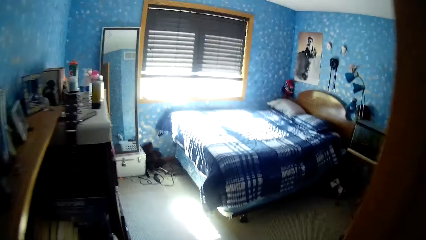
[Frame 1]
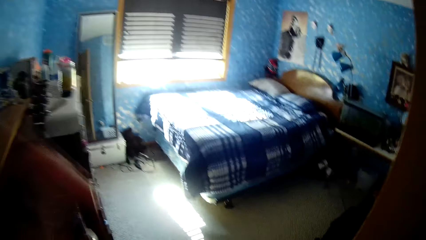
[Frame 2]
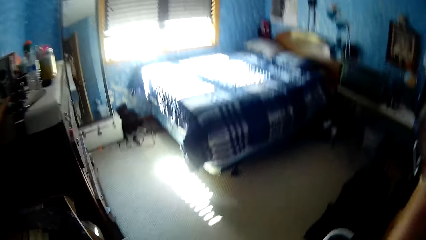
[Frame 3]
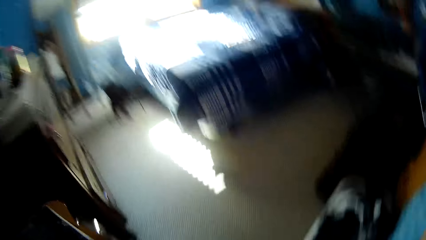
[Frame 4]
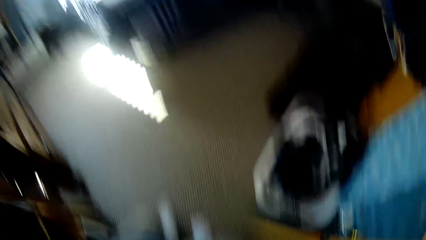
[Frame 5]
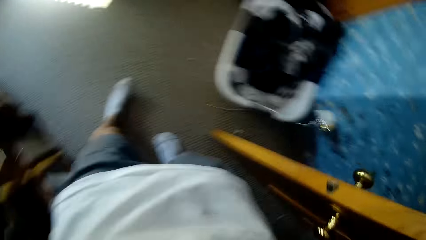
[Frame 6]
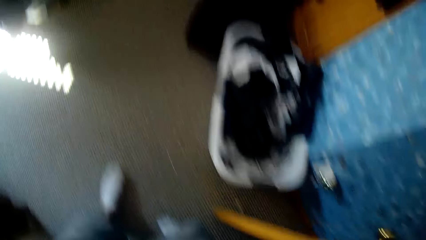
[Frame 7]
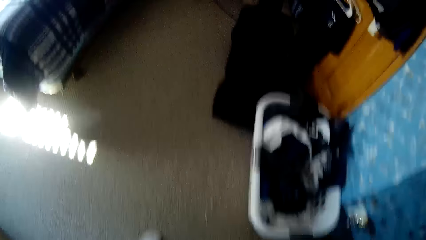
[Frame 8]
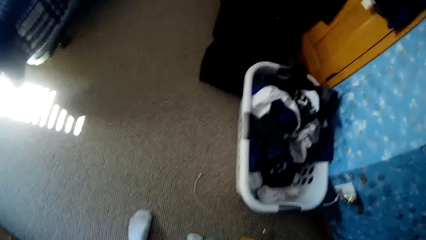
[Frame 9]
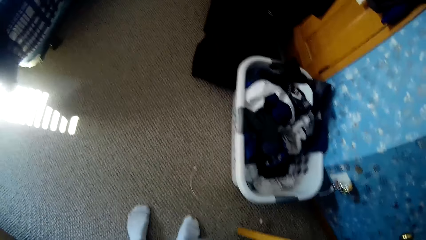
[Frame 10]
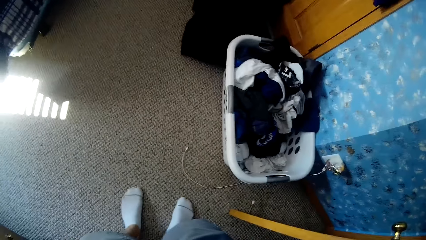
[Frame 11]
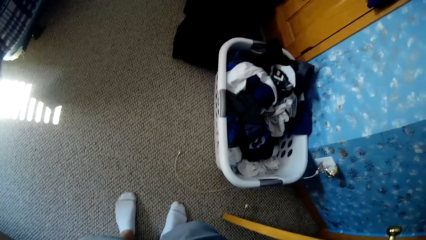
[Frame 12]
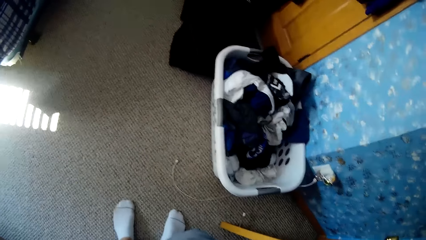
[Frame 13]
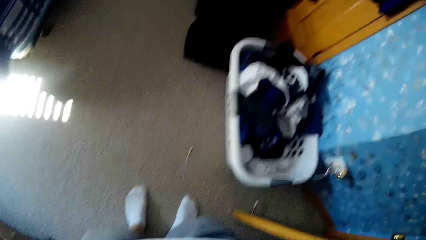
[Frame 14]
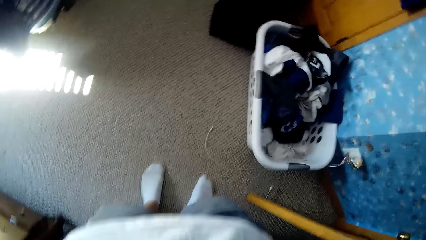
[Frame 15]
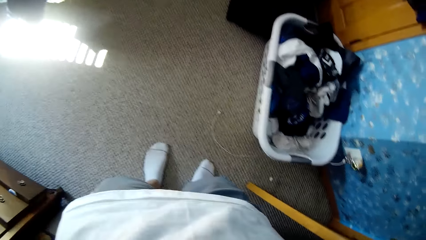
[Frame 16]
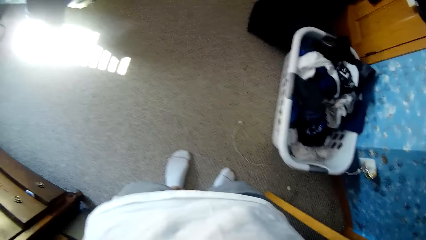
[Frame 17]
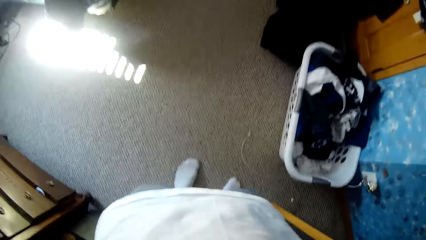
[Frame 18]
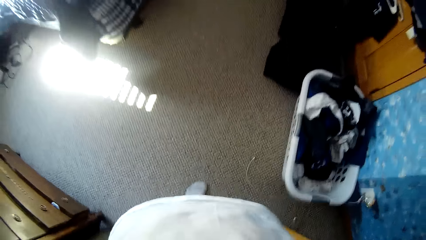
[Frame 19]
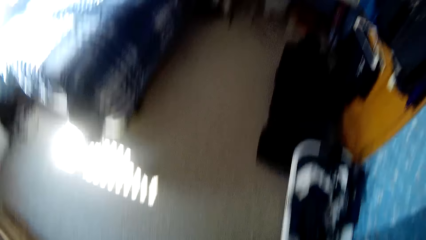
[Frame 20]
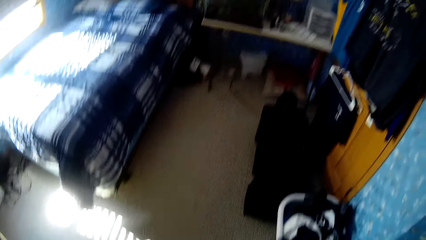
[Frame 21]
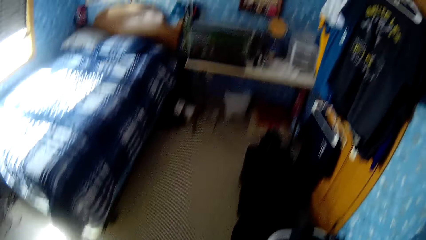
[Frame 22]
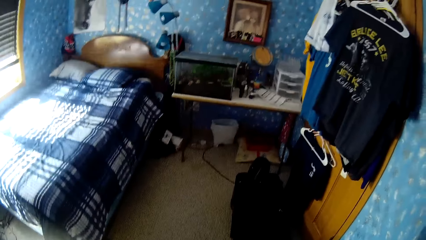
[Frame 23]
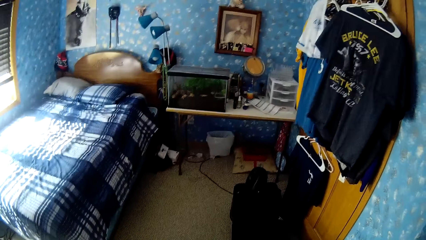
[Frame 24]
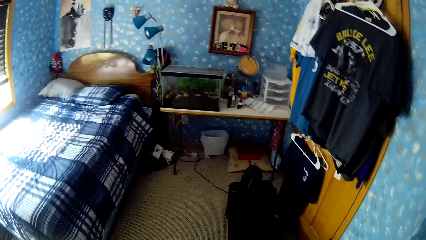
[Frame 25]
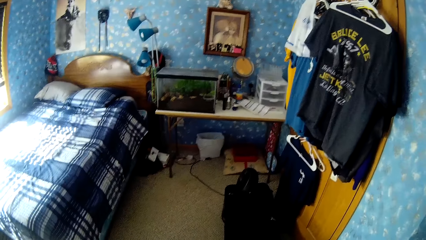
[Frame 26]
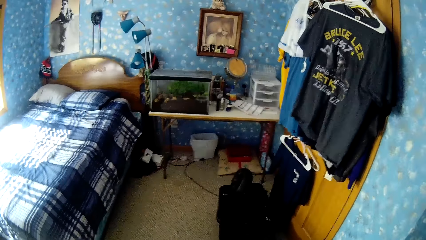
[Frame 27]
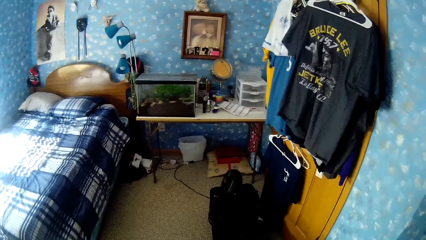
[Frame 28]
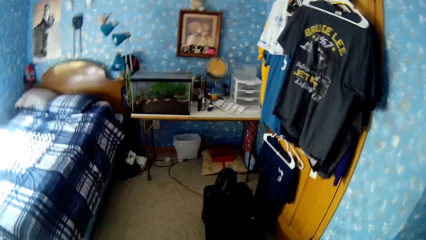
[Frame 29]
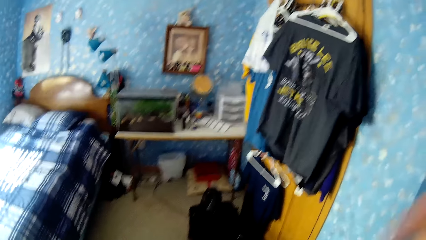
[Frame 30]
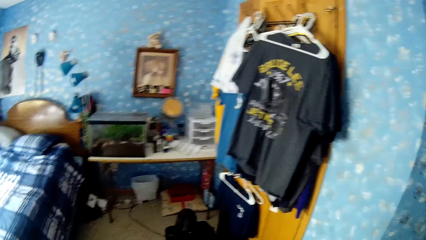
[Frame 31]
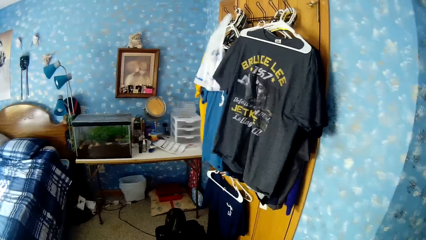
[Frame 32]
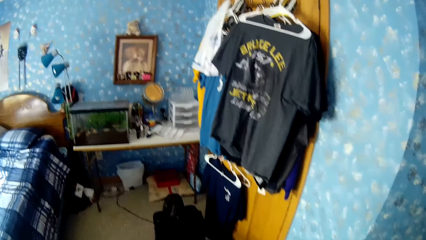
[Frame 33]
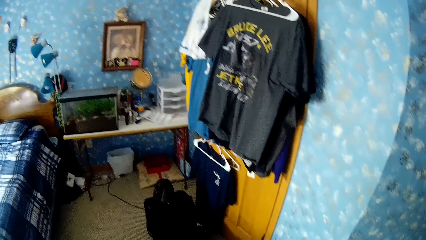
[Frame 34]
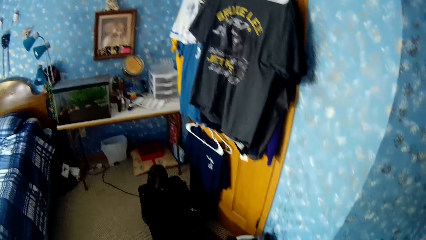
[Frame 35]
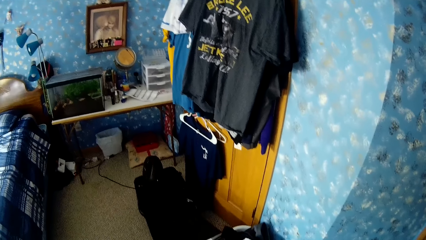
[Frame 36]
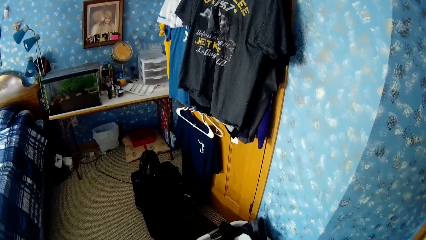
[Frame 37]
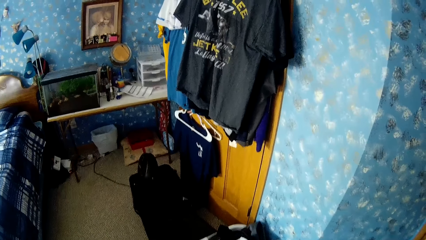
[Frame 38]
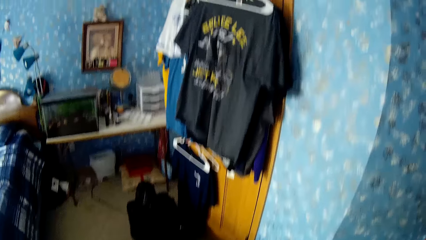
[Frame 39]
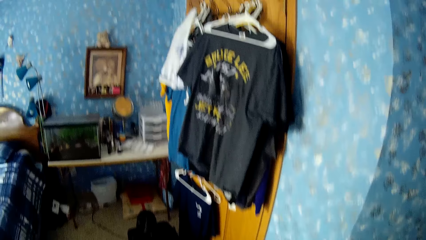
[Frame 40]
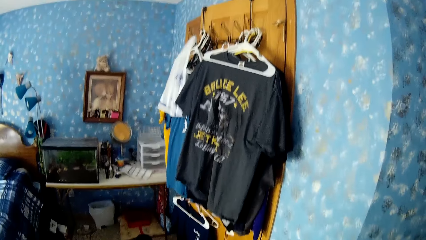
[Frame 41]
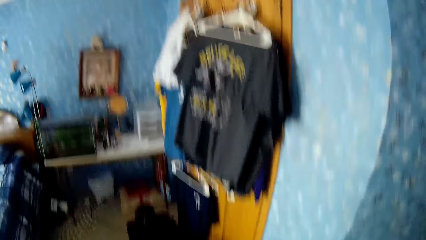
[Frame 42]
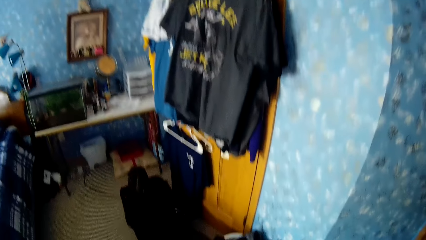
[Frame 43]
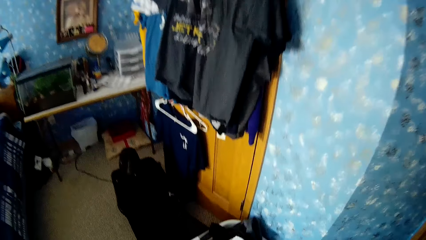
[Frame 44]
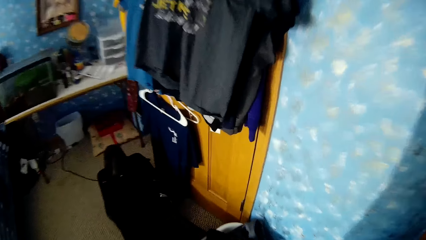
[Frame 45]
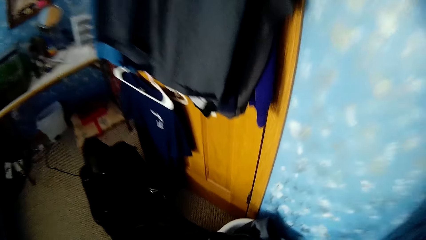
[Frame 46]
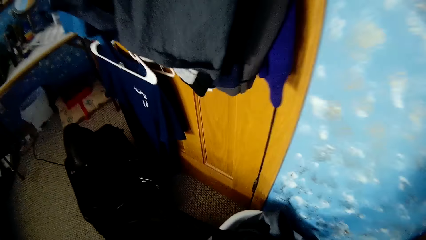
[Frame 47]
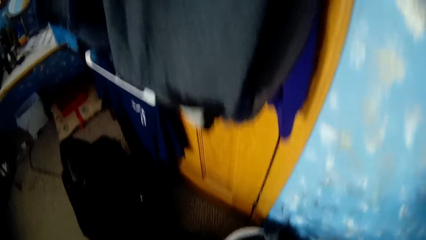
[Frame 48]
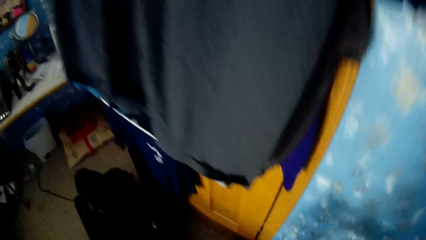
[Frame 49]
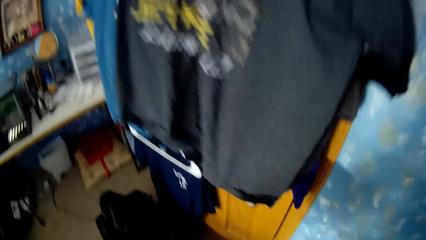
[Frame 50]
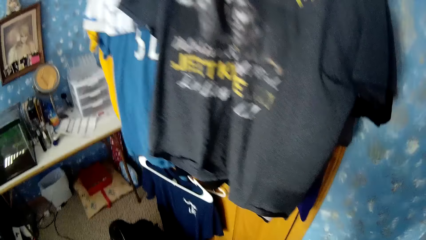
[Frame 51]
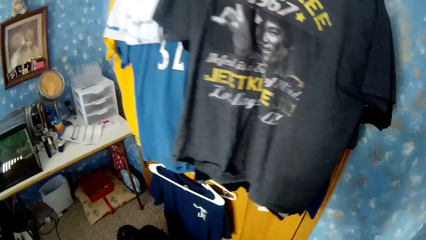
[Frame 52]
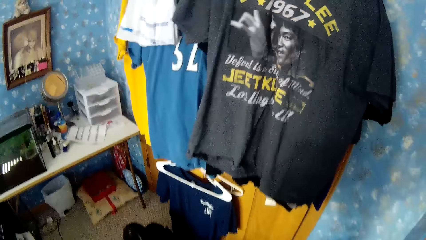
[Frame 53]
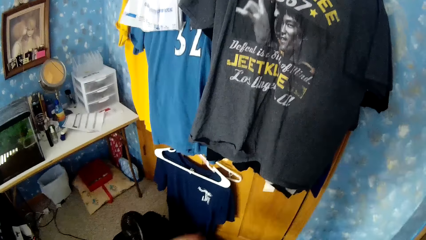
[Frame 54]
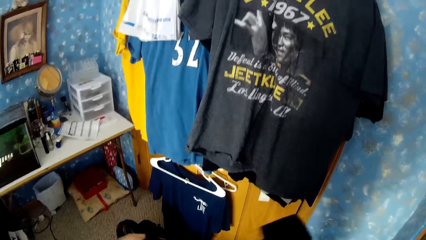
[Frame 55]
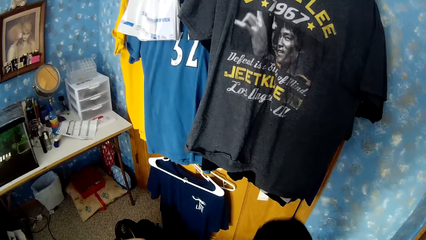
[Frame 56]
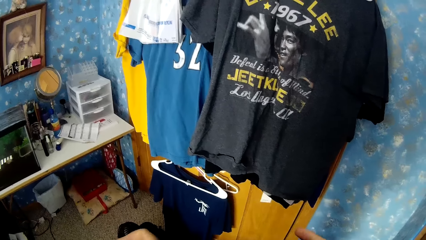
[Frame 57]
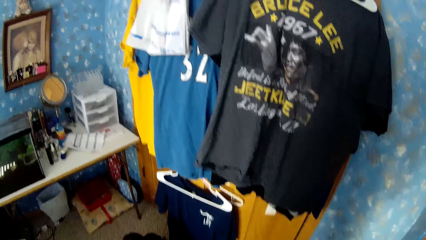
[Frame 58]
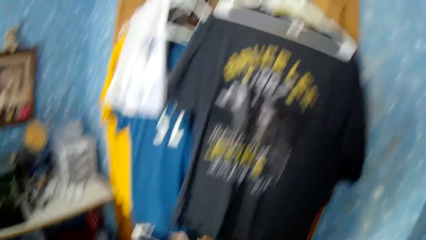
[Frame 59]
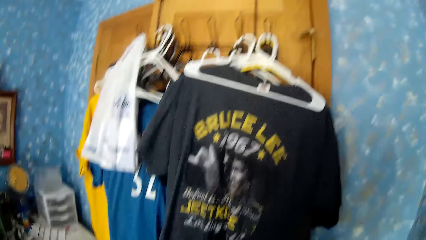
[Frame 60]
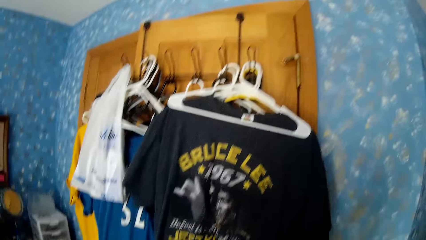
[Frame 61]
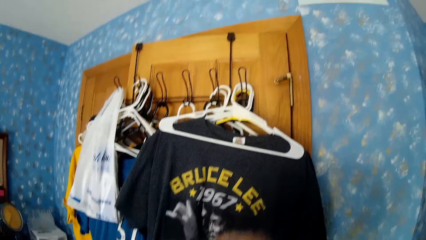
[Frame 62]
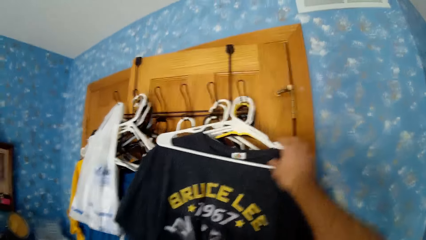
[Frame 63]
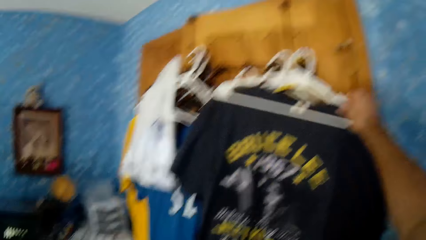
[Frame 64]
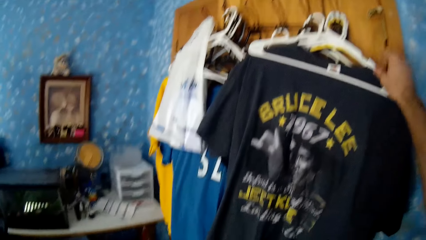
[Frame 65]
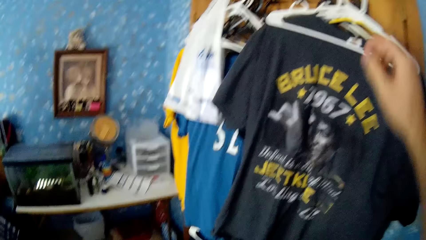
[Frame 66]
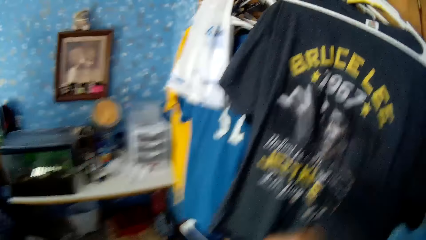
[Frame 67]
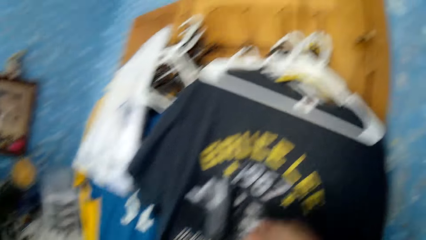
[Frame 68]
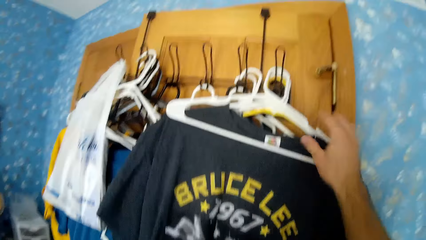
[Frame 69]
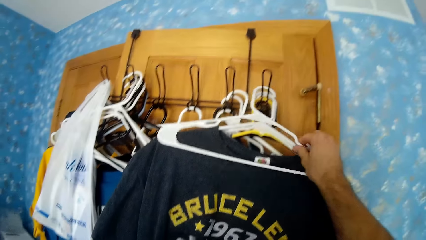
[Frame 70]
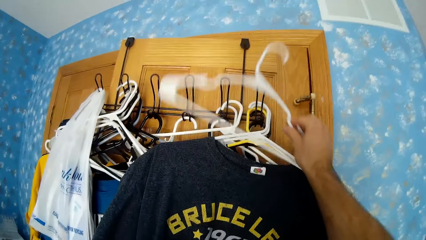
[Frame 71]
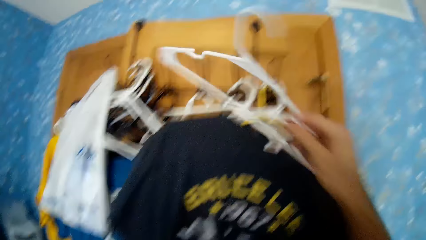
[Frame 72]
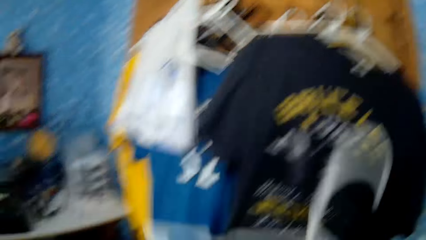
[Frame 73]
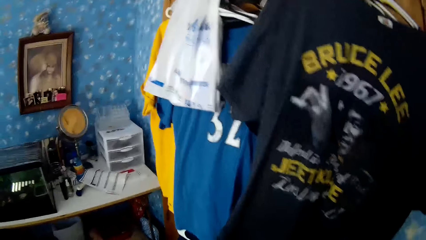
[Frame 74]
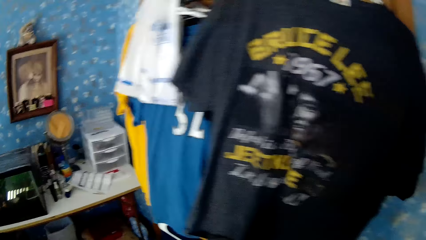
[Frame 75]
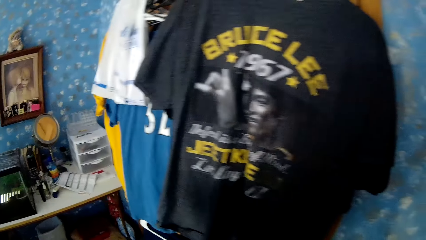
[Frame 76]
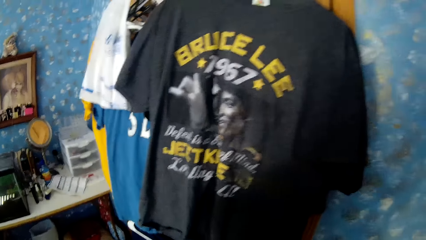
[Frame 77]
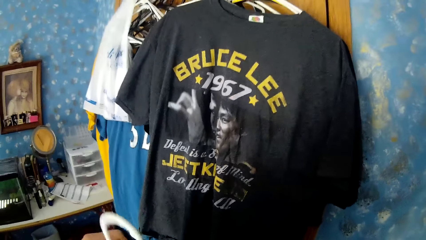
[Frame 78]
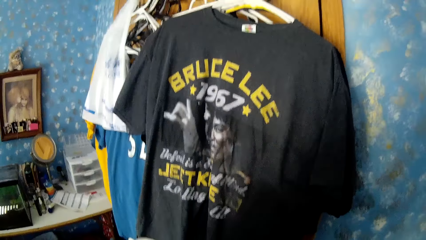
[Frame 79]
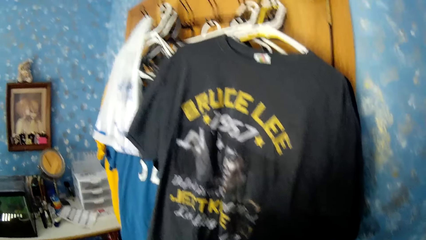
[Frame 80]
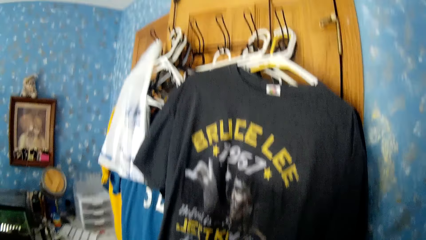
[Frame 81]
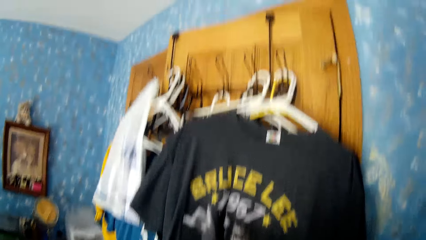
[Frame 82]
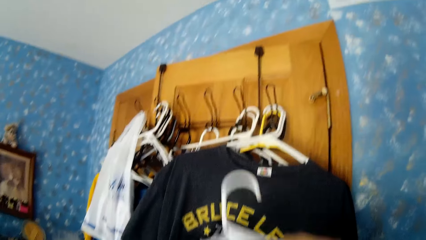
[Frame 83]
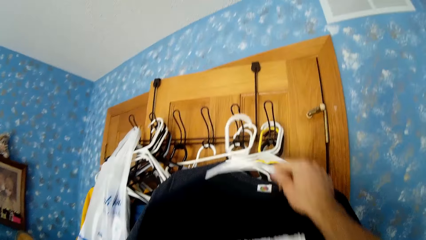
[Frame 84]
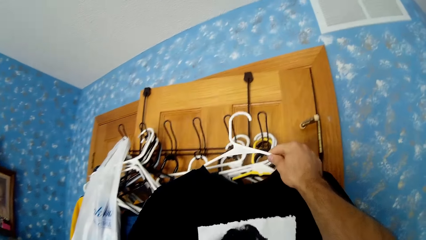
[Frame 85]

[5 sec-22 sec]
The camera wearer adjusts the camera. He touches himself. He looks around the bedroom. He stares at the t-shirts. He touches a hanger. He picks up the hanger with the right hand. He stares at the t-shirts.
